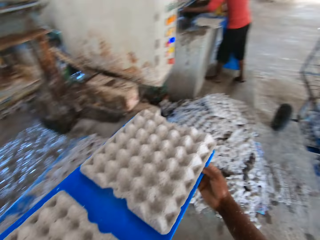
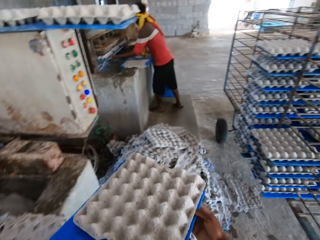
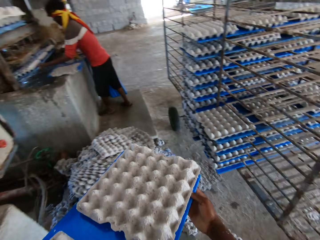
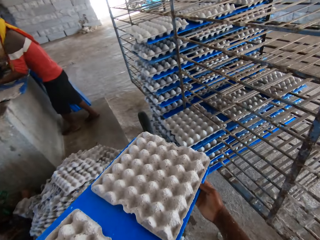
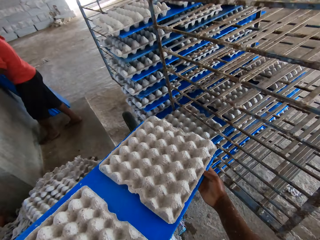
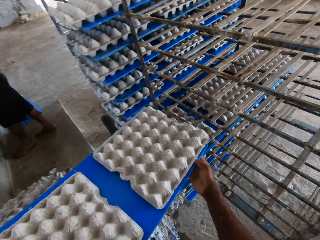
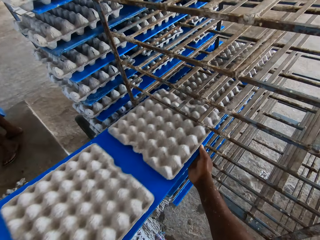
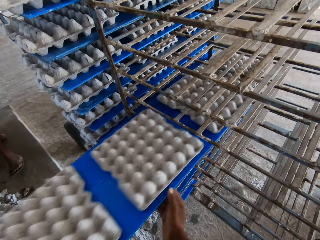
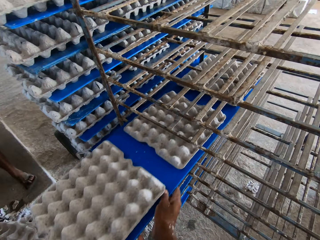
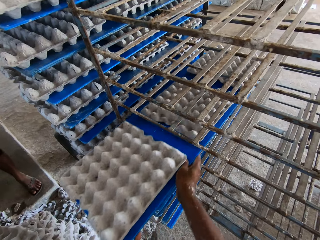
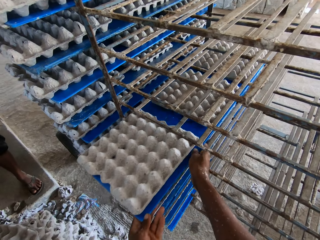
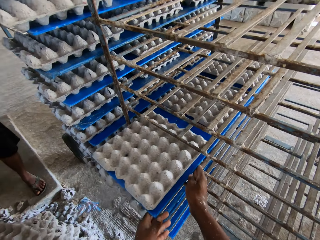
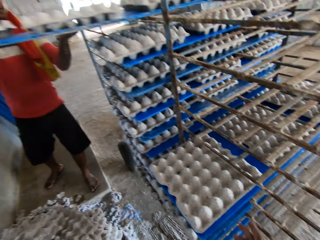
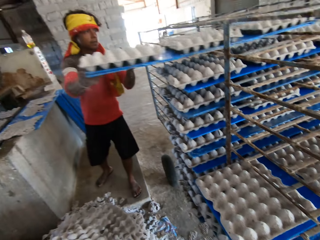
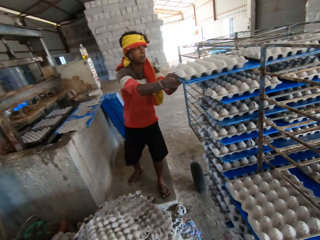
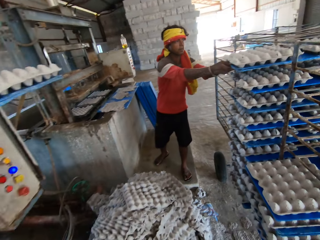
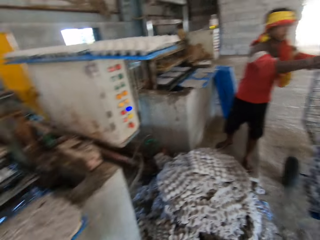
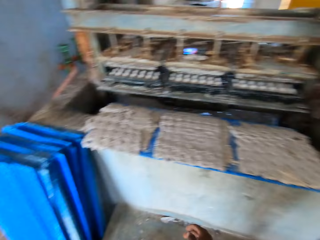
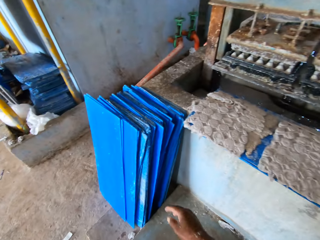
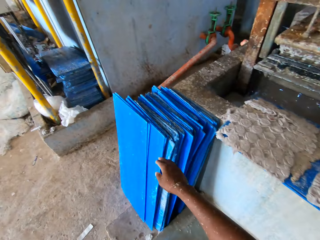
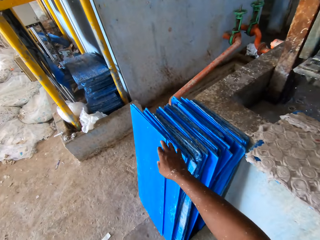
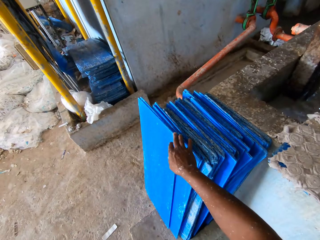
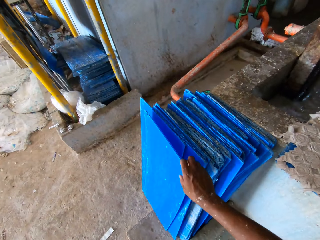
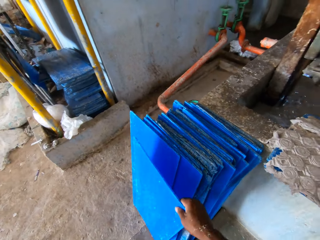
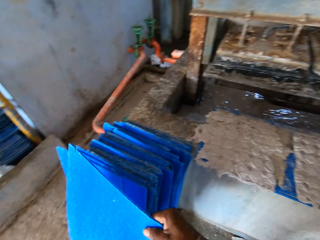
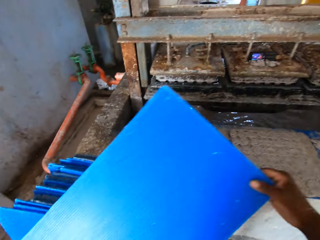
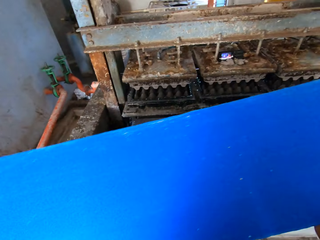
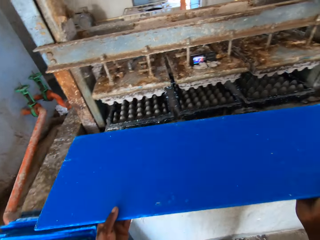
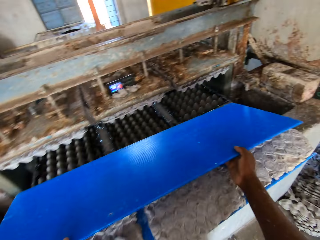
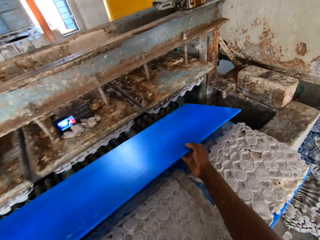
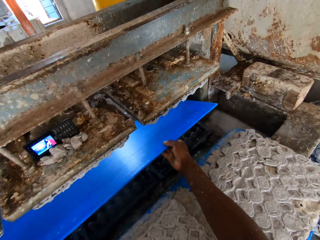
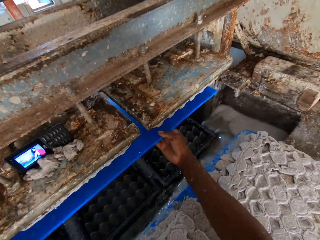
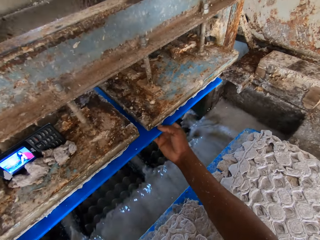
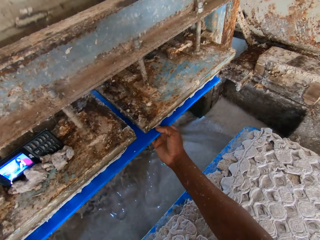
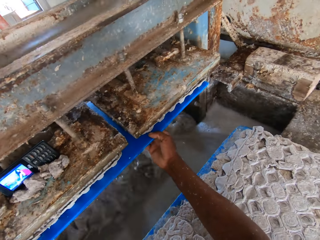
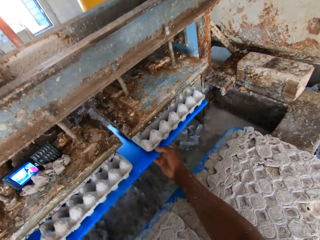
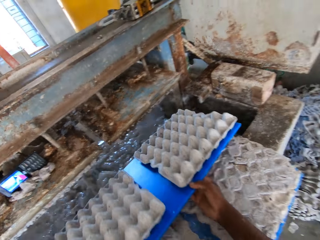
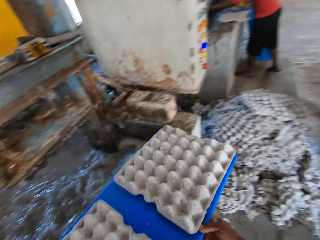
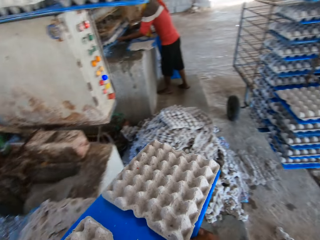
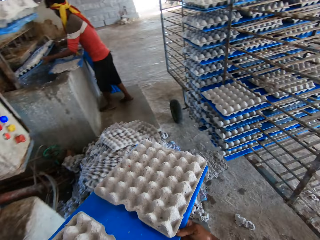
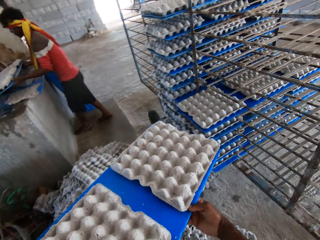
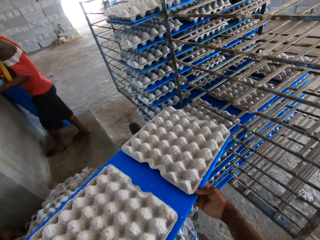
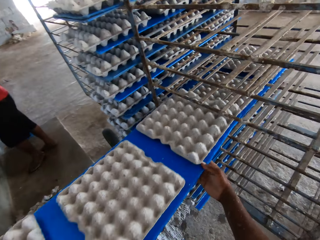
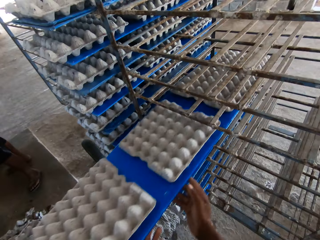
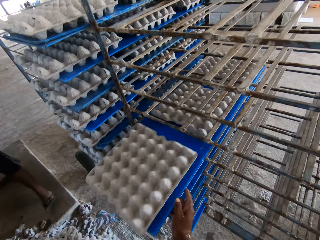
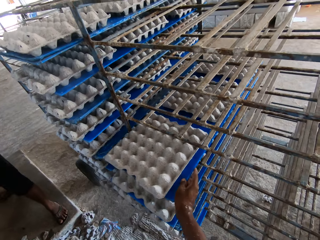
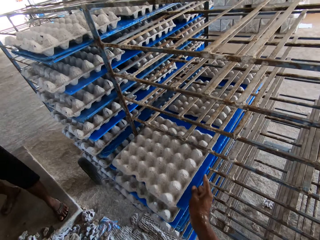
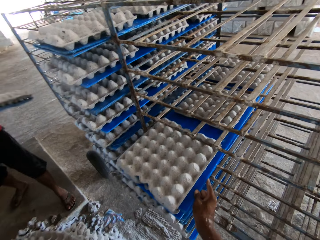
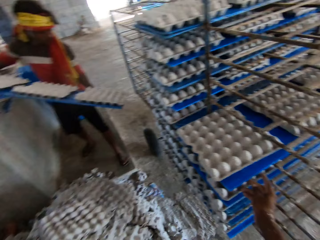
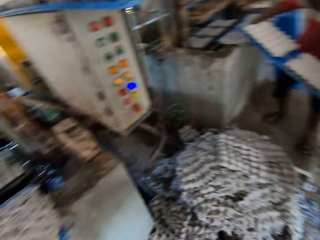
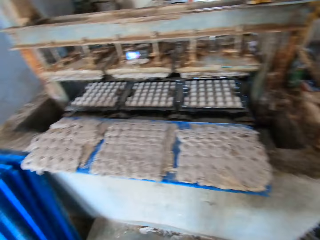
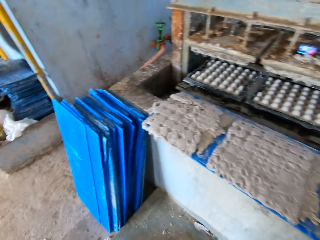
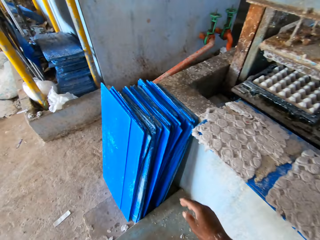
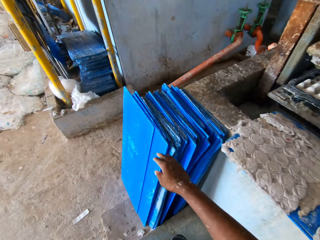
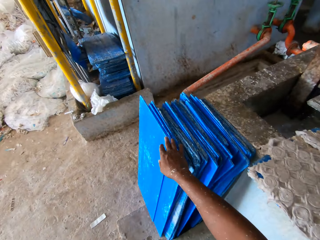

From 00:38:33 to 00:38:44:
The camera wearer picks the egg trays with the tray picker. A man moves an egg tray from the egg tray machine to the rack with his hands. The camera wearer places the trays on a trolley. He picks a tray or the egg tray picker on the floor with his right hand. He passes the tray to the egg tray machine with his hands. He places the tray picker on the processing machine. He moves the egg tray from the egg tray machine to the rack with his hands. He picks the egg trays with the tray picker. The man moves the egg tray from the egg tray machine to the rack with his hands. The camera wearer places the trays on the trolley.

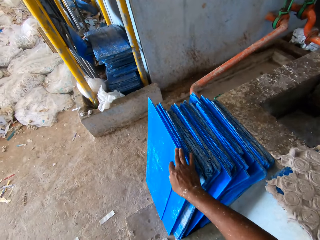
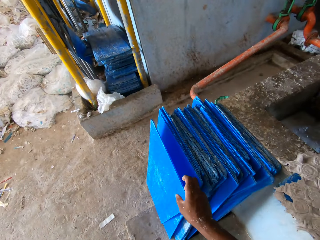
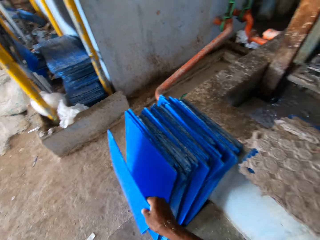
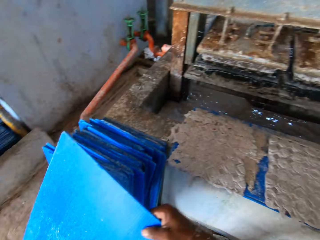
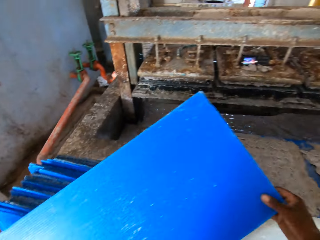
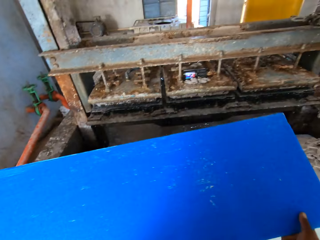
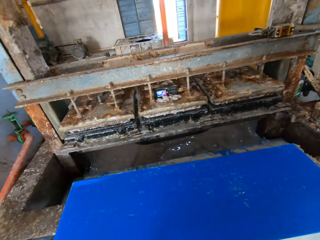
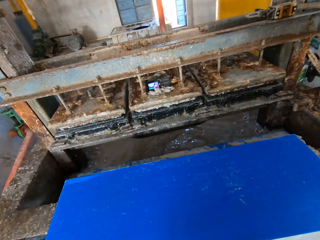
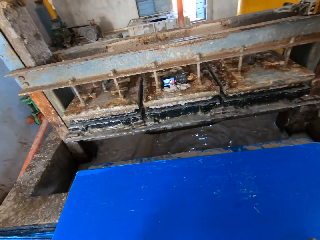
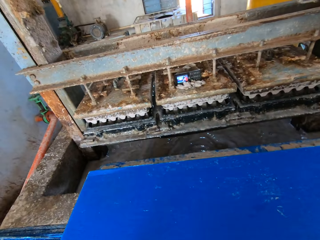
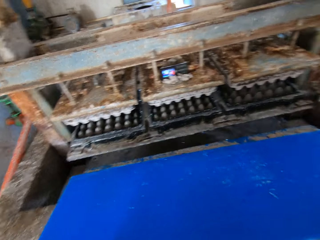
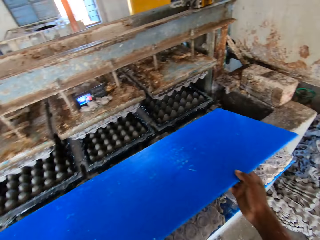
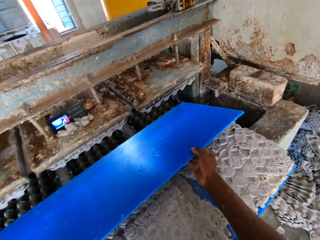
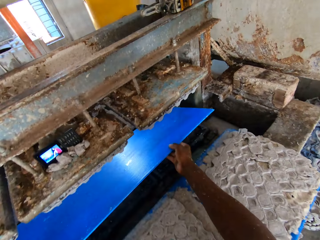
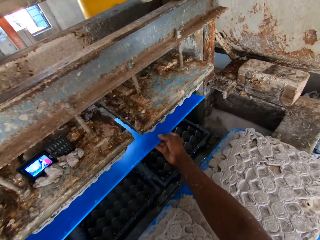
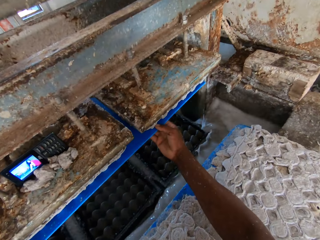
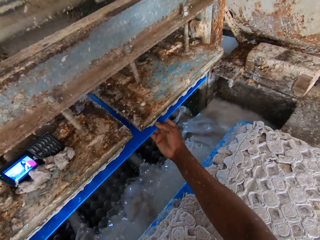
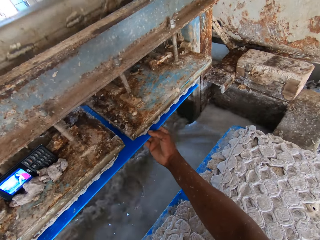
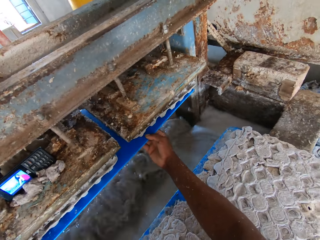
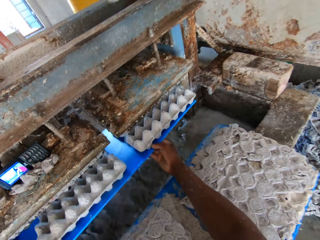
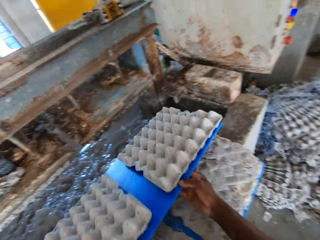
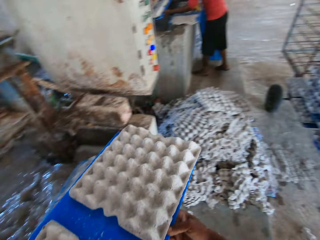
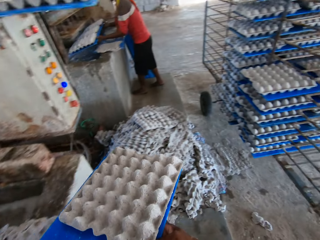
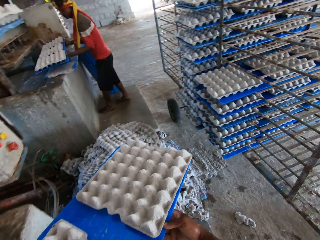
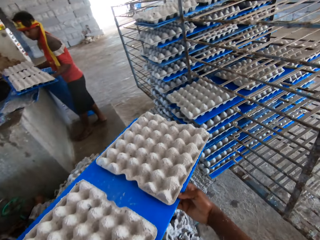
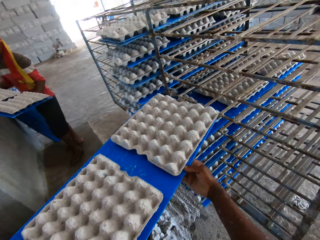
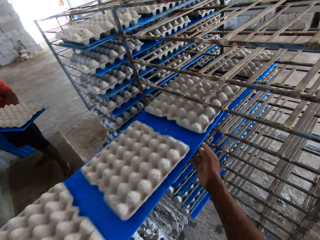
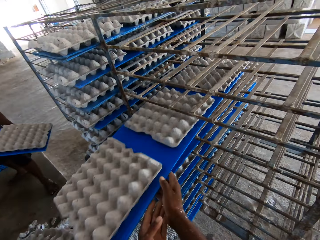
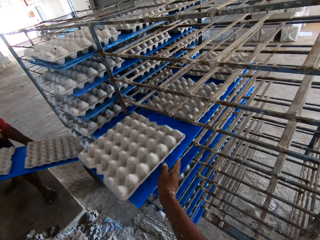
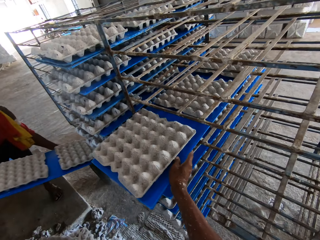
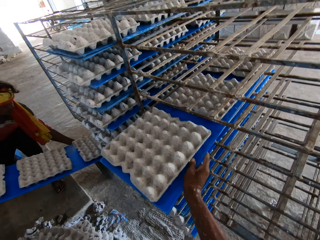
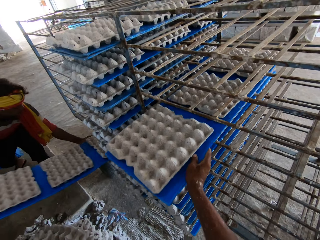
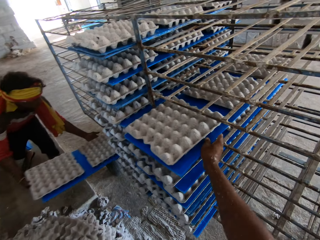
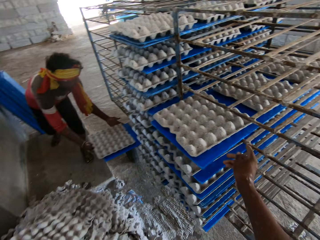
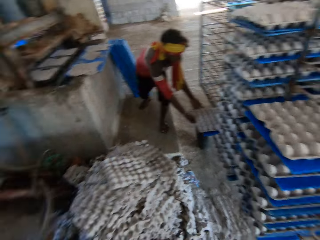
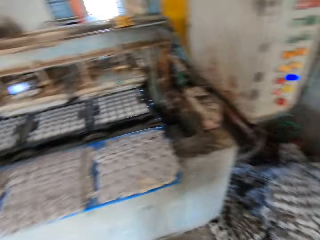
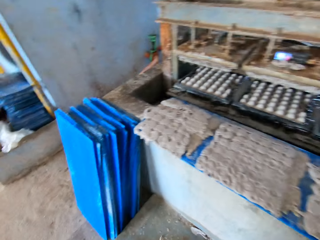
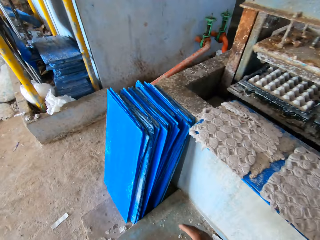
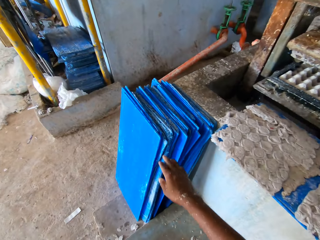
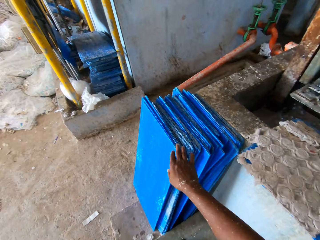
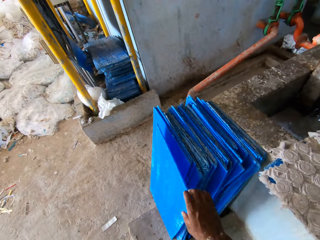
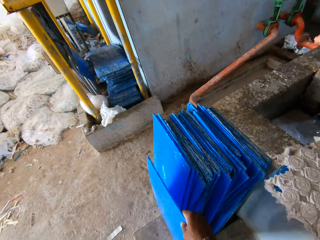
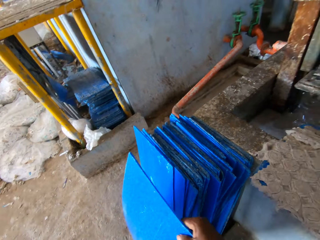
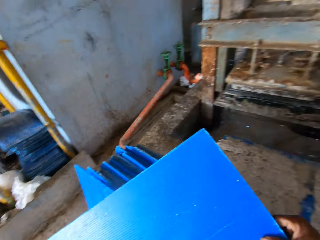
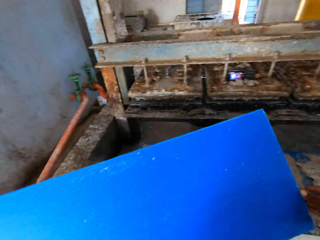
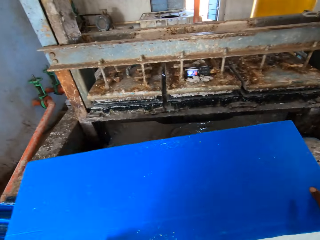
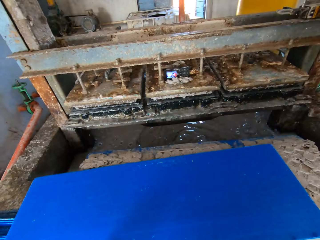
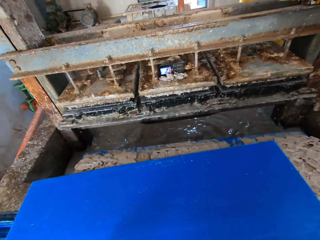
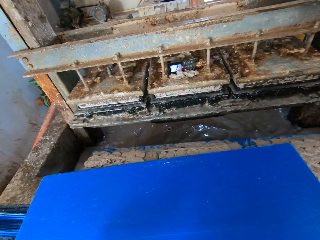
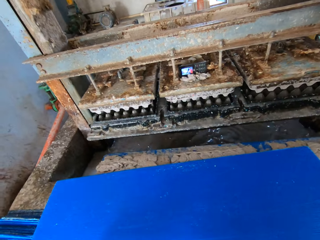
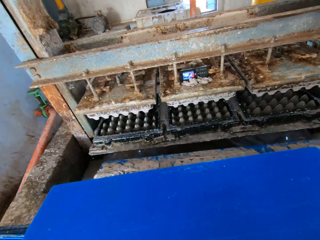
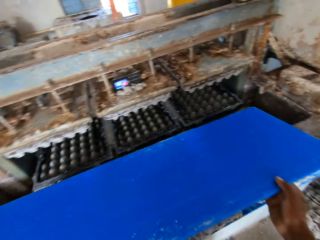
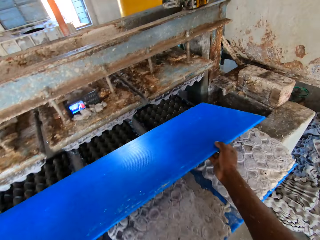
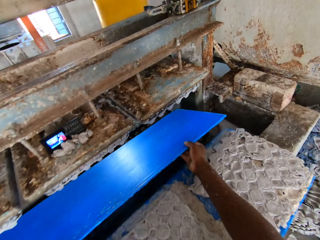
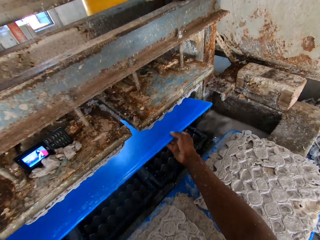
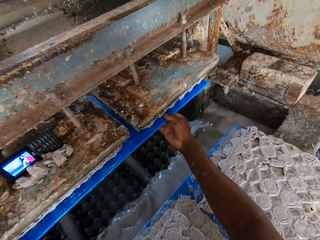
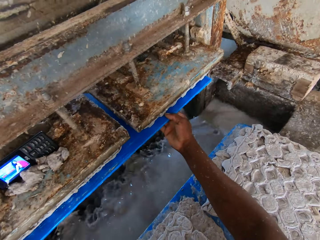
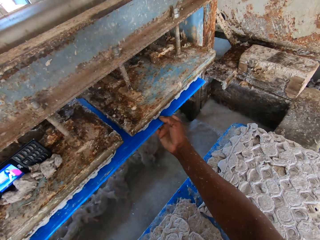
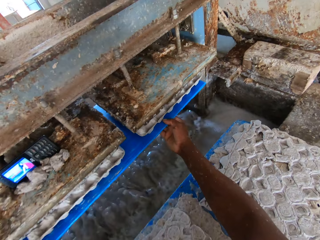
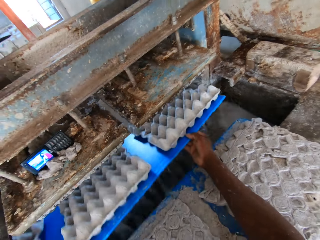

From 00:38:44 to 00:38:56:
The camera wearer picks a tray or egg tray picker on the floor with his right hand. He drops the tray on a platform with his hands. He passes the tray to the egg tray machine with his hands. He places the tray picker on the processing machine. He moves the egg tray from the egg tray machine to the rack with his hands. He picks the egg trays with the tray picker. A man moves the egg tray from the egg tray machine to the rack with his hands. The camera wearer places the trays on a trolley. He picks the tray or egg tray picker on the floor with his right hand. He drops the tray on the platform with his hands. He passes the tray to the egg tray machine with his hands. He places the tray picker on the processing machine.
